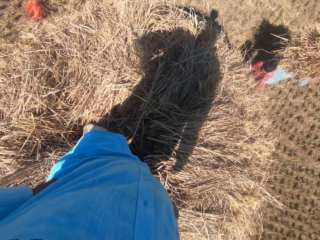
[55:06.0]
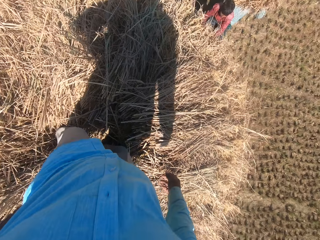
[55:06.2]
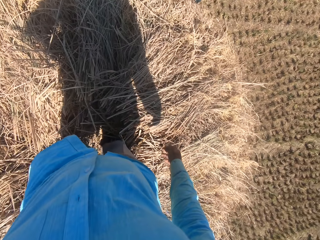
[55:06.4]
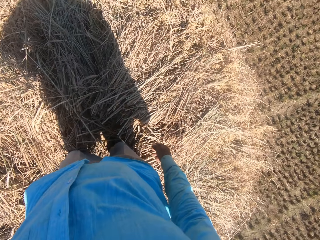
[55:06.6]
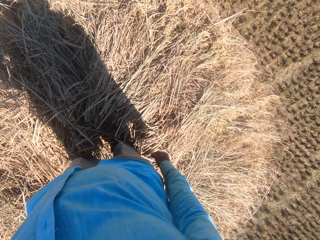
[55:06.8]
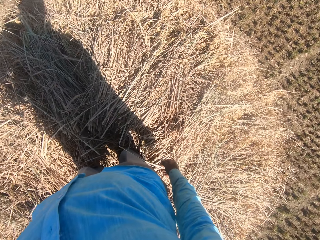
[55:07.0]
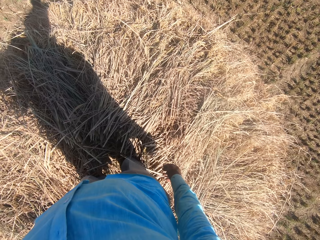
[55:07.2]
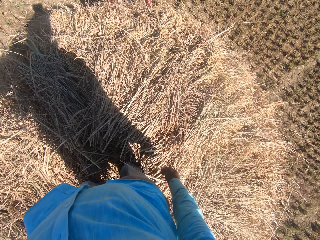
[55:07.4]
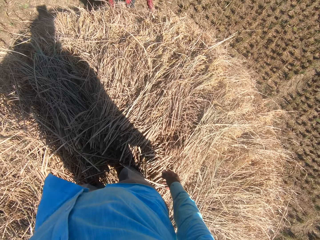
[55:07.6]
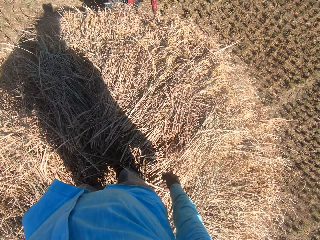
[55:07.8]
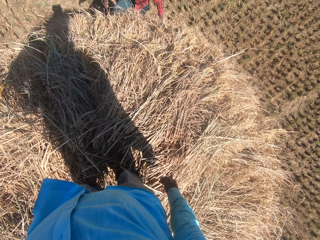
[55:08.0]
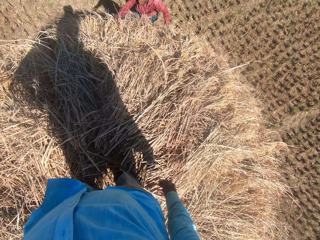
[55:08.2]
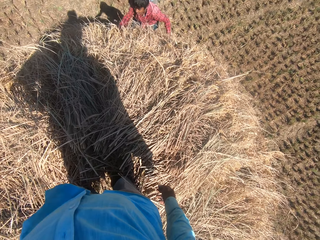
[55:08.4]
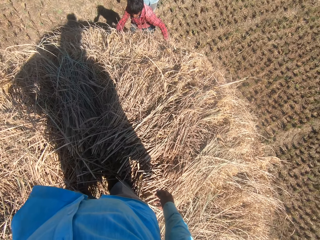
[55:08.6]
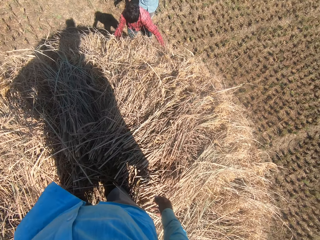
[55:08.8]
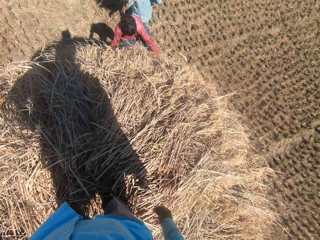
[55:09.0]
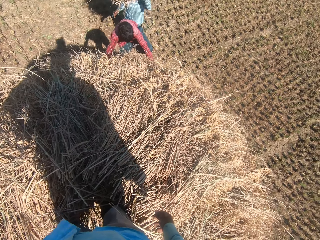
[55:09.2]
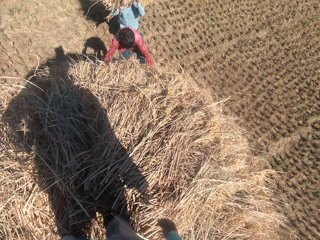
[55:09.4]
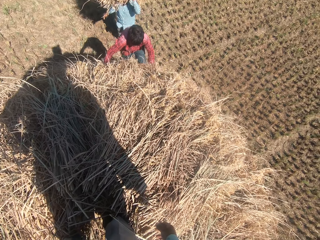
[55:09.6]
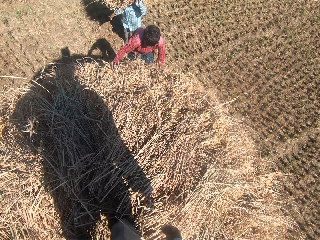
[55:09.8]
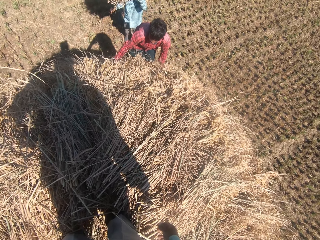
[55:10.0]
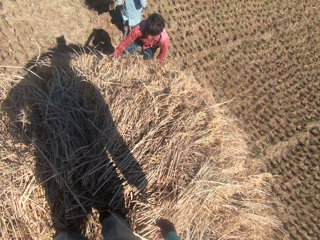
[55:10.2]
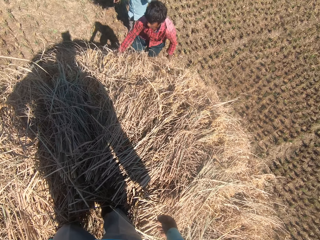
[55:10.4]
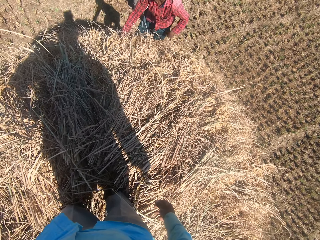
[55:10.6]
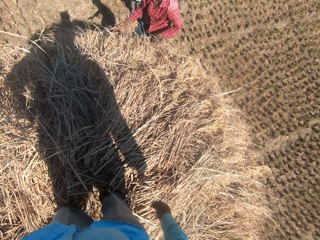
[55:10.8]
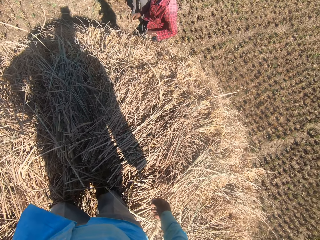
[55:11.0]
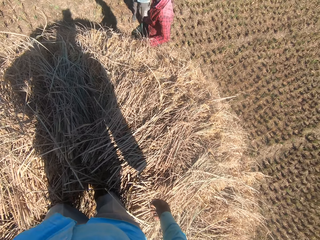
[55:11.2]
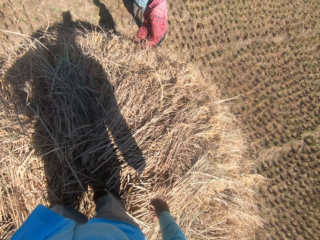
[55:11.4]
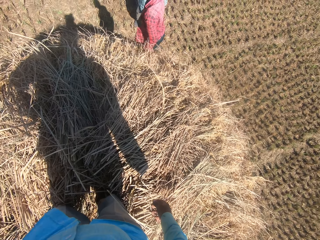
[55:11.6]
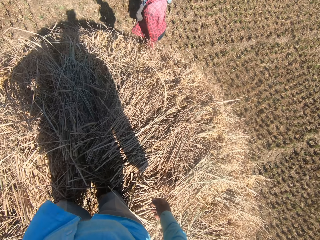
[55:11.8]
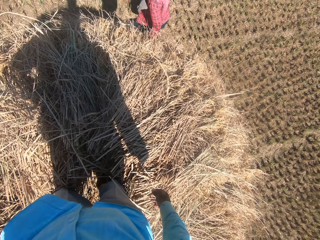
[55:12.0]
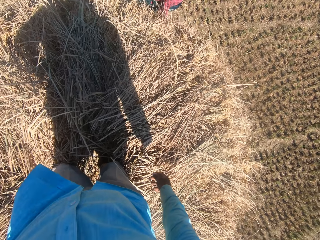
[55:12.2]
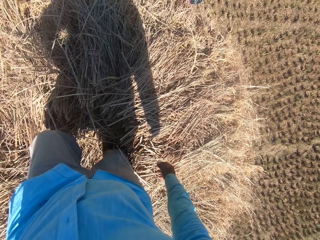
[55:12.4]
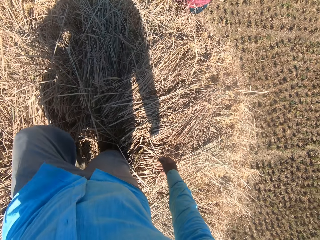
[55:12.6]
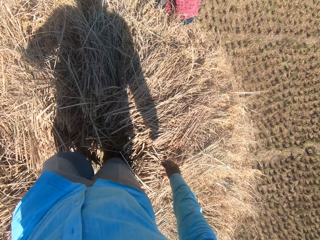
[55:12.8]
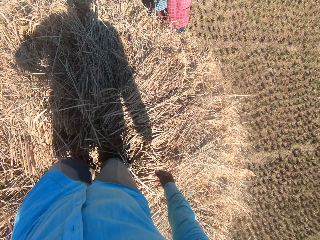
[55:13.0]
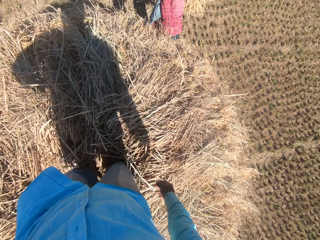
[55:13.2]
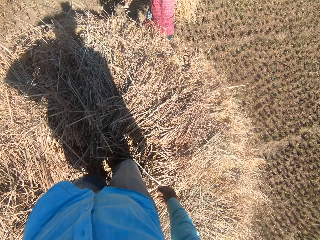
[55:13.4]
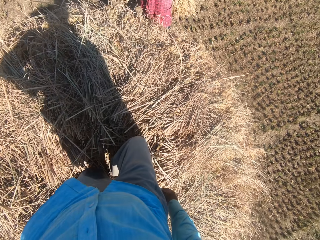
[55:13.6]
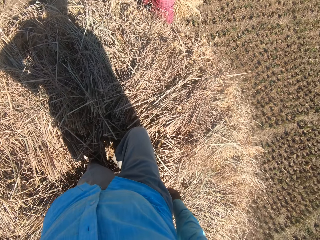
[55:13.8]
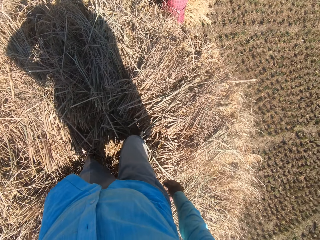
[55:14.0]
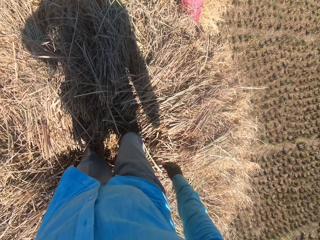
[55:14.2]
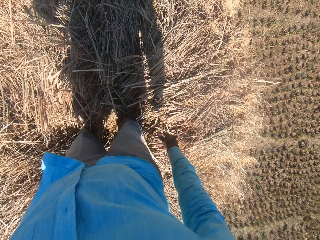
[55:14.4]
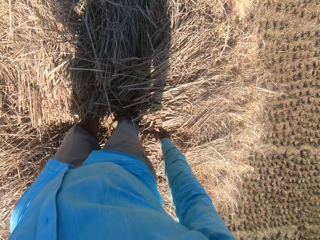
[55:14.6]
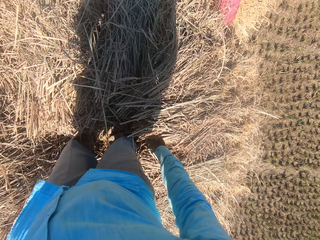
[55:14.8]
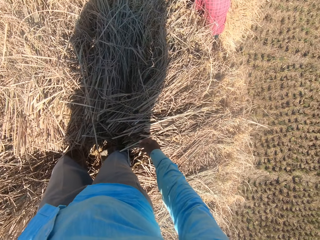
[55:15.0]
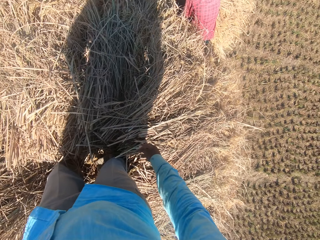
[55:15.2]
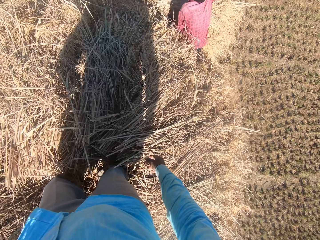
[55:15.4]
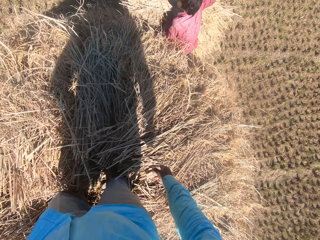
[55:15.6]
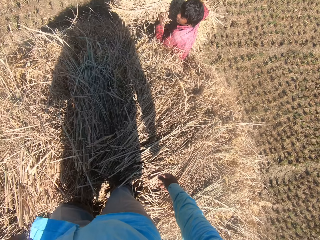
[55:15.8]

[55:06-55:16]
The camera wearer continues to look around the field. They converse with a man and another man. The second man passes the stack of dried grass straws to the camera wearer. The first man passes a stack of dried grass straws to the second man. A man picks a bunch of grass from another man. The camera wearer moves around a garden. The other man hands the man the bunch of grass.

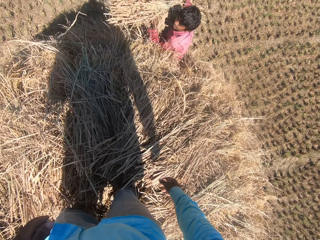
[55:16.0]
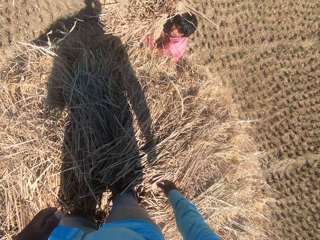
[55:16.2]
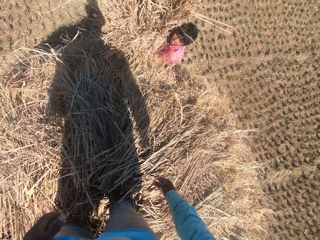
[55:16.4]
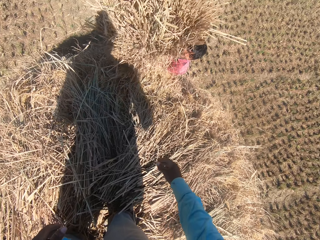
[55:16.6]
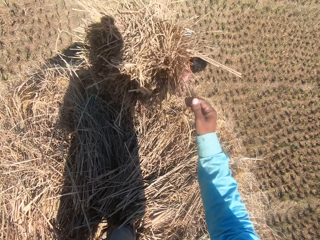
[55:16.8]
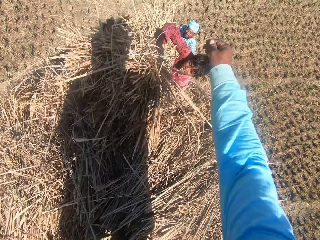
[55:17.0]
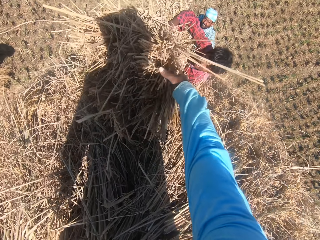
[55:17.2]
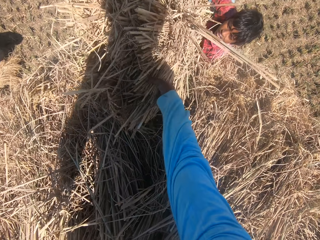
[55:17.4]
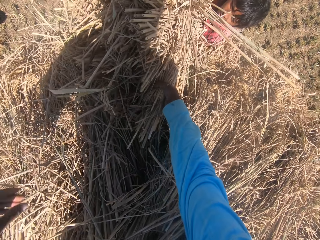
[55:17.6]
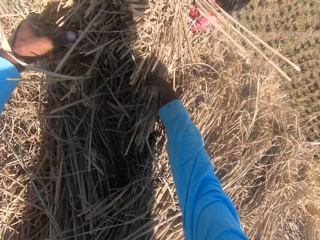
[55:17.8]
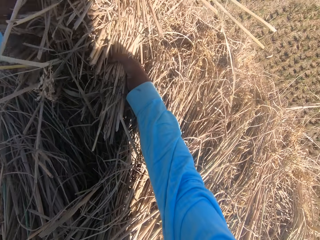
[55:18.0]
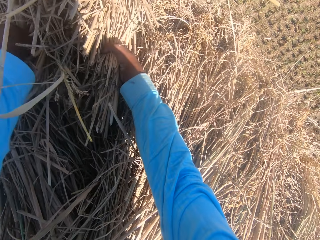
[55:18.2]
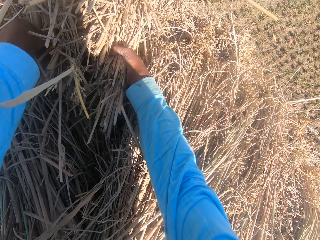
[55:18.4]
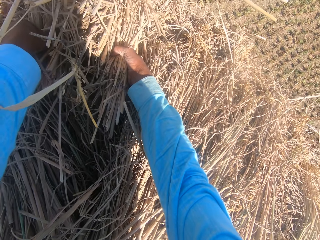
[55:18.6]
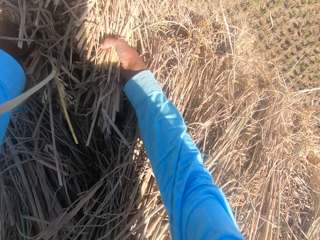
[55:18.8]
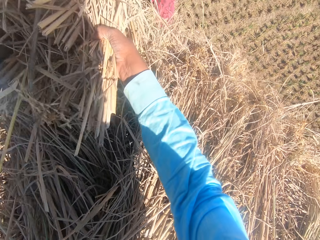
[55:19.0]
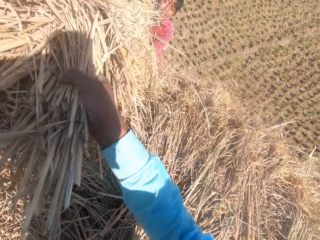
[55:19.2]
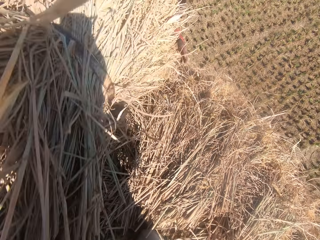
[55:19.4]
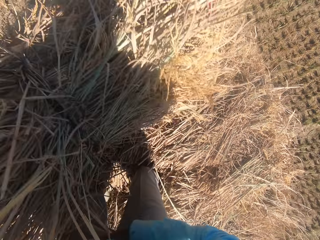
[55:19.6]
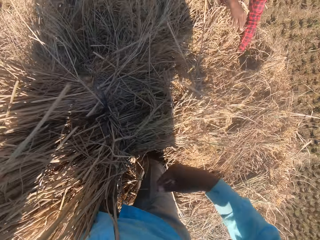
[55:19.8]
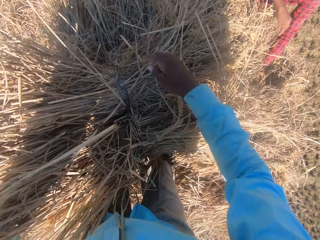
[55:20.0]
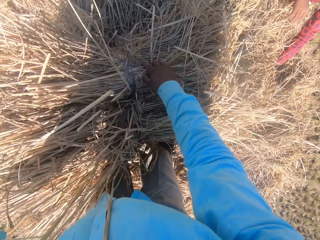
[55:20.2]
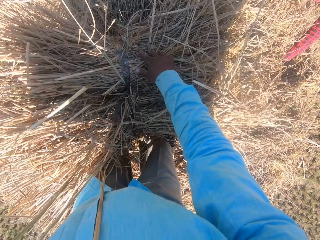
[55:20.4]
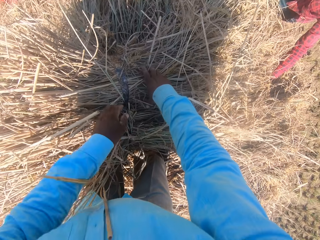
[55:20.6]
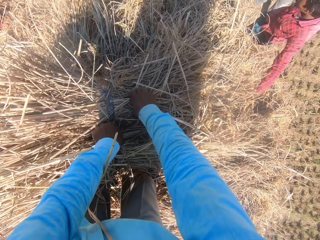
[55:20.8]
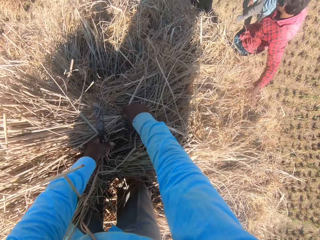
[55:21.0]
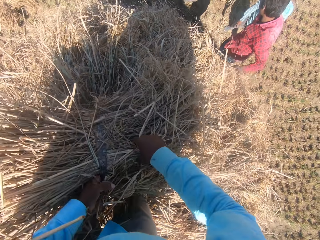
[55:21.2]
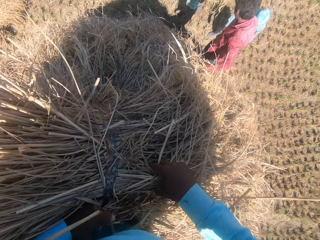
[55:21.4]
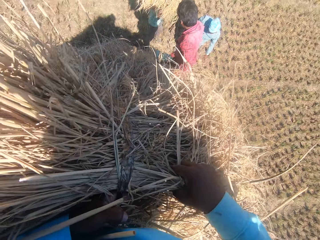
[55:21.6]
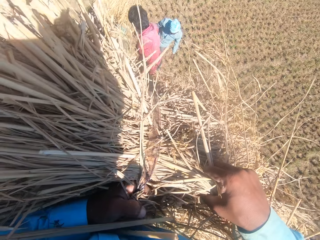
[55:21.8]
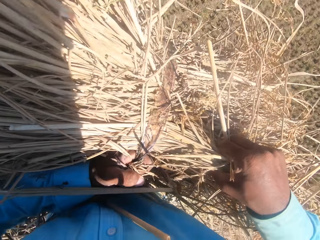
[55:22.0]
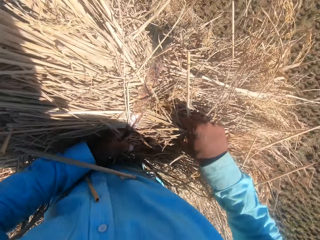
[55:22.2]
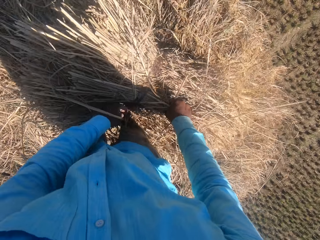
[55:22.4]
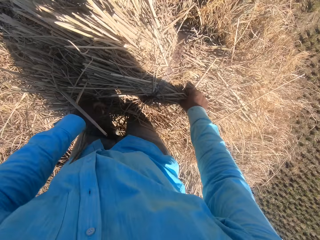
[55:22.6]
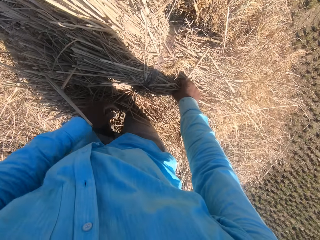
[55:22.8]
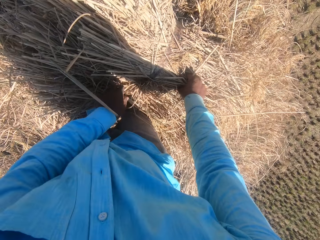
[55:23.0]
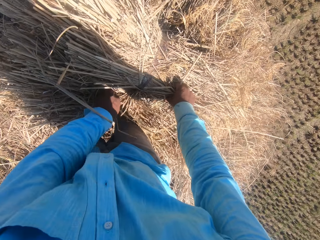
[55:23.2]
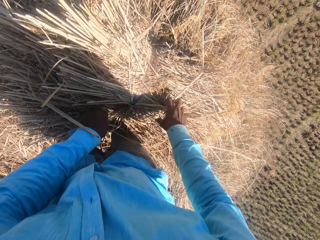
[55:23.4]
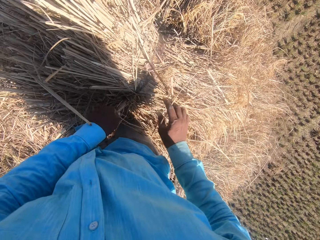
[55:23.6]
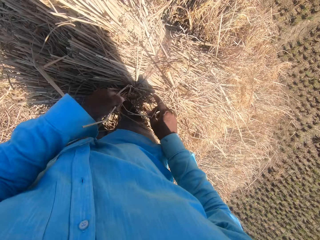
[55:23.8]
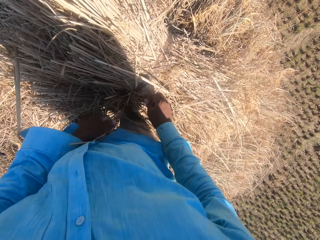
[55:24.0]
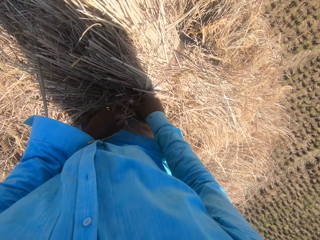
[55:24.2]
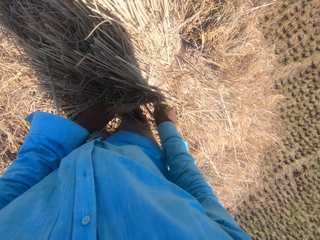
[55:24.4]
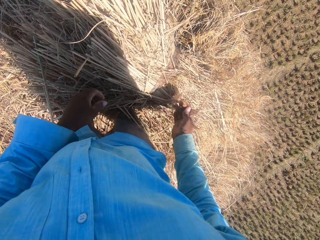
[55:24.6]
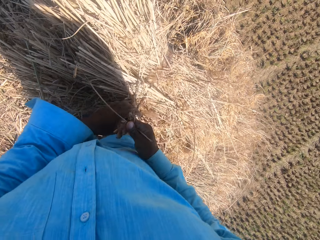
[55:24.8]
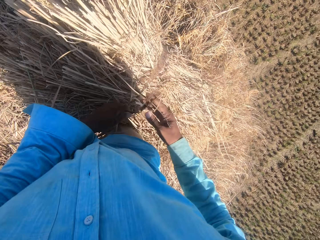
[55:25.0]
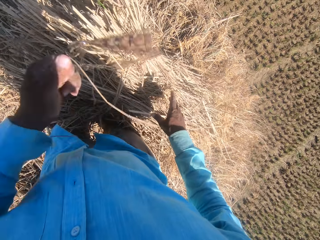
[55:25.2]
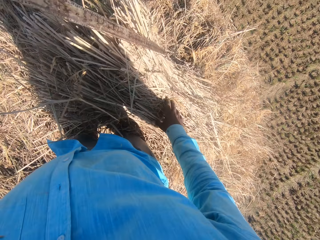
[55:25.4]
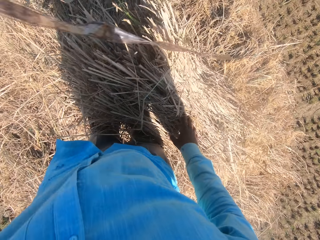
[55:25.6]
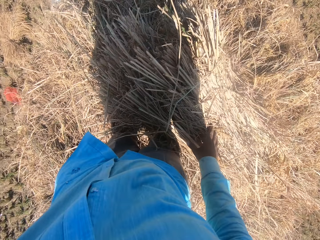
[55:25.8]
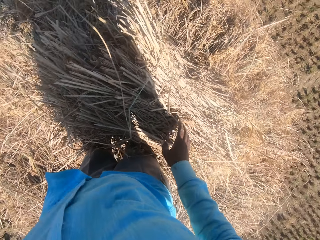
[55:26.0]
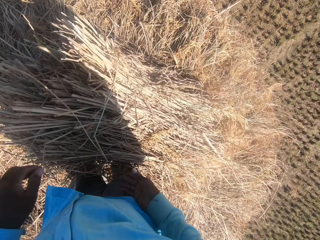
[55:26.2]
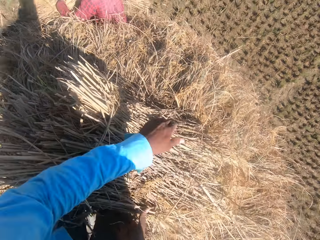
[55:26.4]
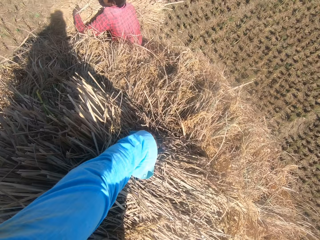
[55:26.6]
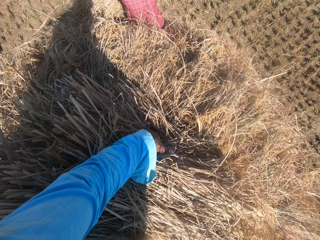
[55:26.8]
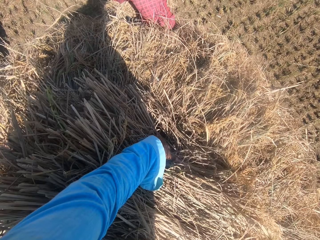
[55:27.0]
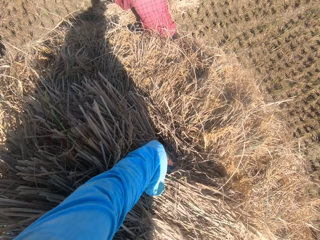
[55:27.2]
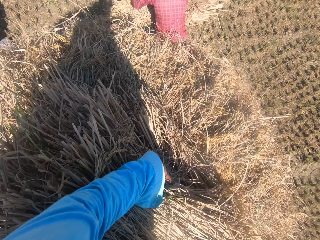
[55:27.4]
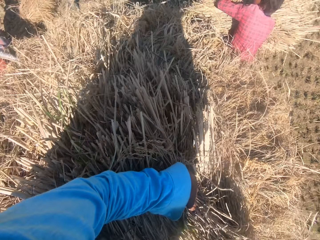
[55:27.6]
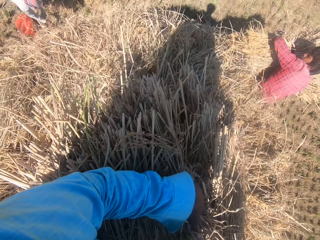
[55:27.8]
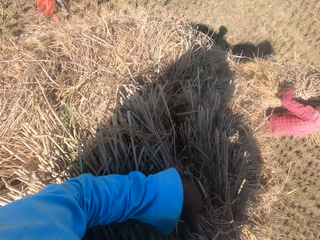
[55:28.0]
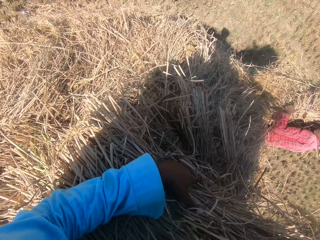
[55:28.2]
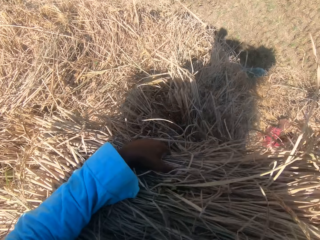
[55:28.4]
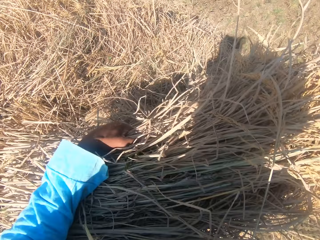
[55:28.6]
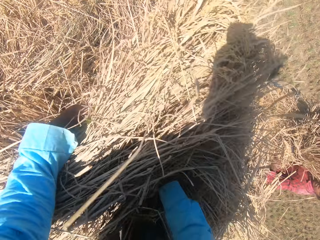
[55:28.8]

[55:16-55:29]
The camera wearer looks around a garden. They collect the stack from a man with a hand. The man hands the camera wearer a bunch of grass. The camera wearer sets the stack of dried grass straws on the heap with hands. They untie the rope on the stack of dried grass straws, pull the rope from the stack of dried grass straws and drop the rope on the field. Another man passes another stack of dried grass straws to the first man. The camera wearer arranges the stack of dried grass straws on the heap. They converse with the two men and two other men. They pick up a bunch of grass with hands. The first man places the stack on the heap.
